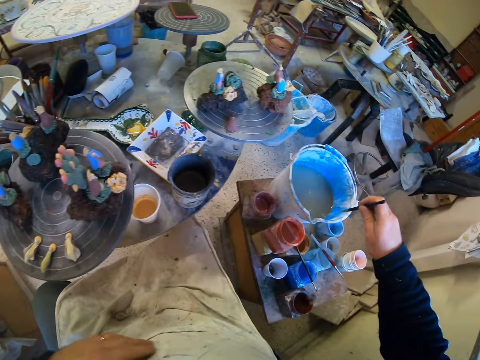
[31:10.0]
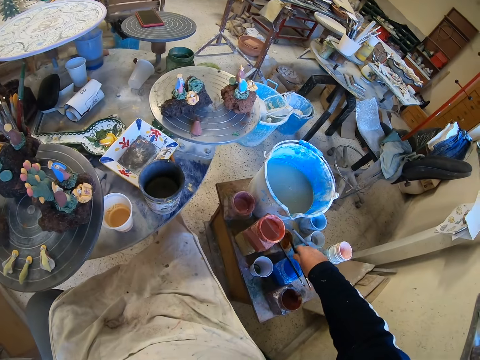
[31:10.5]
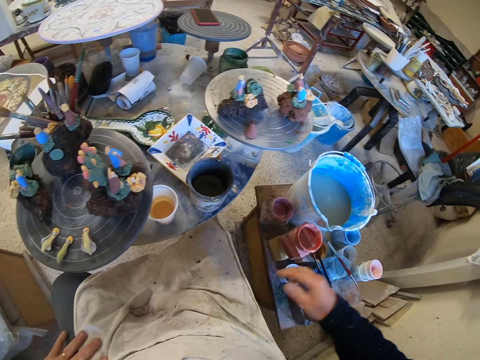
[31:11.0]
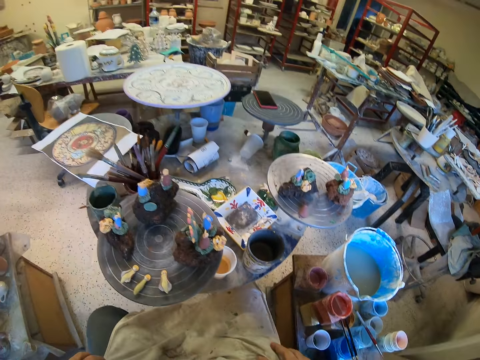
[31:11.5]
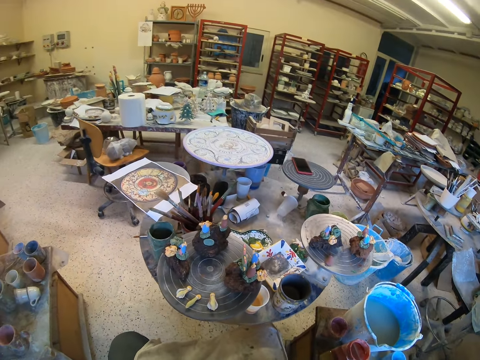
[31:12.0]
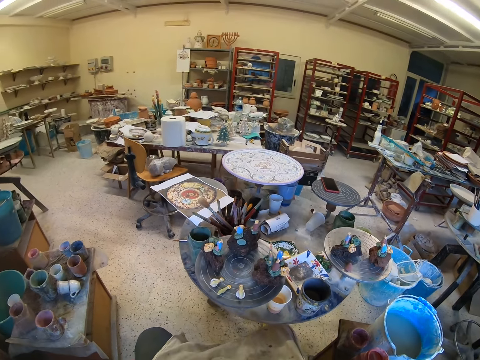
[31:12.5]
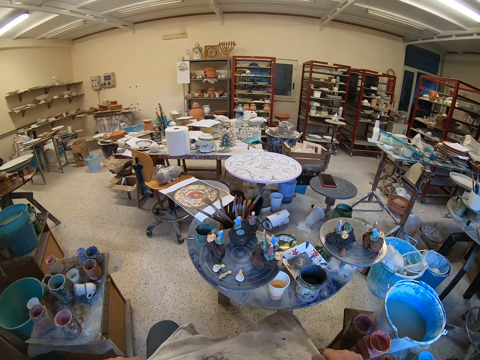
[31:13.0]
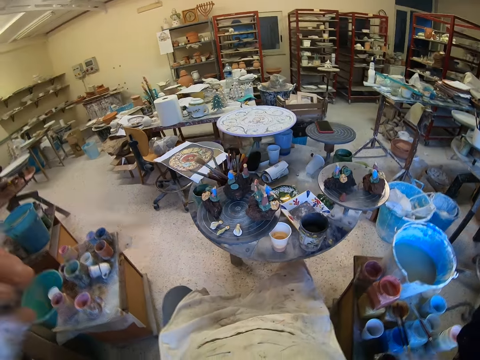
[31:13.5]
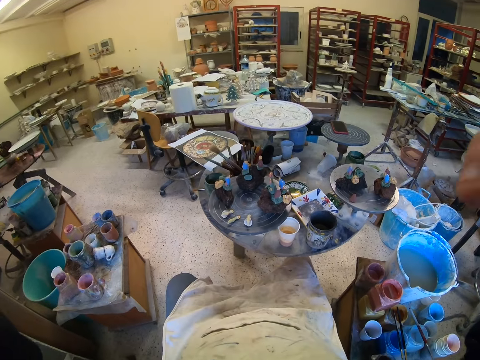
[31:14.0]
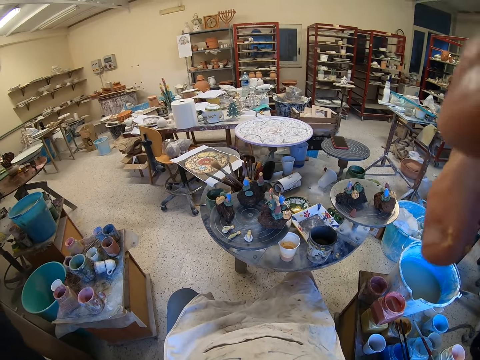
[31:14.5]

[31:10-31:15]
The camera wearer raises a hand up. They place the paint brush on a paint container. They look around the table. They adjust the camera.
